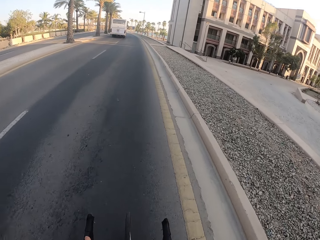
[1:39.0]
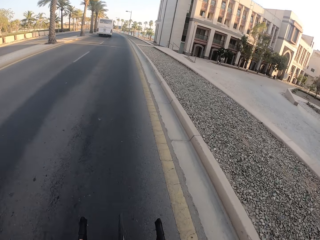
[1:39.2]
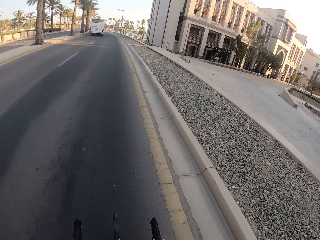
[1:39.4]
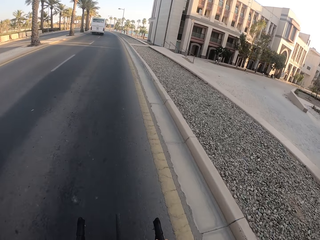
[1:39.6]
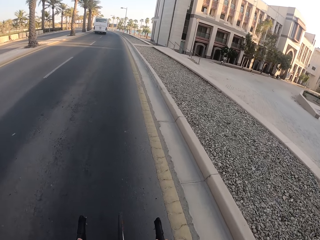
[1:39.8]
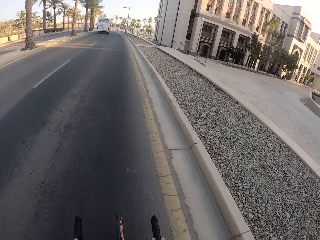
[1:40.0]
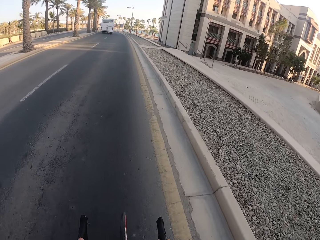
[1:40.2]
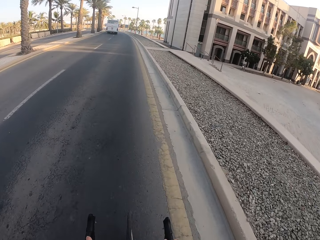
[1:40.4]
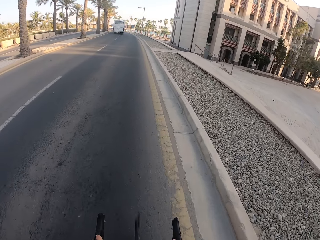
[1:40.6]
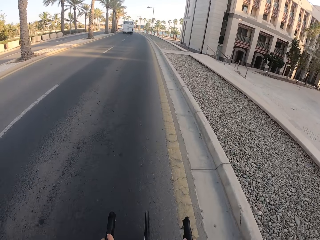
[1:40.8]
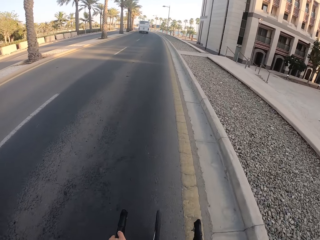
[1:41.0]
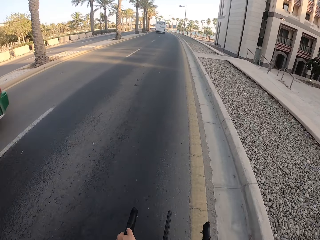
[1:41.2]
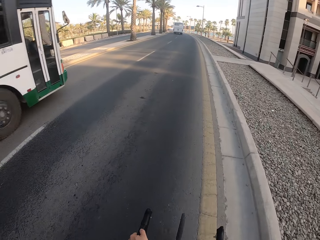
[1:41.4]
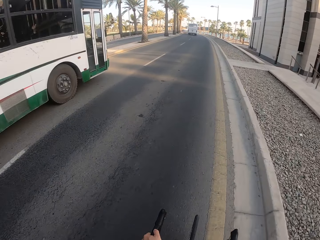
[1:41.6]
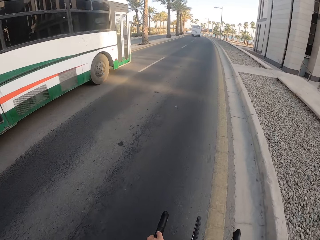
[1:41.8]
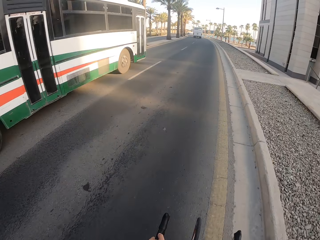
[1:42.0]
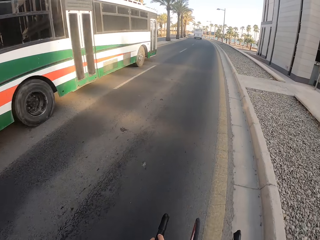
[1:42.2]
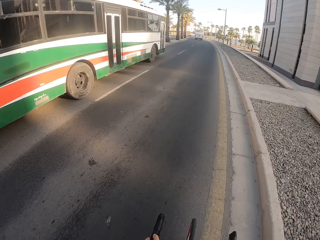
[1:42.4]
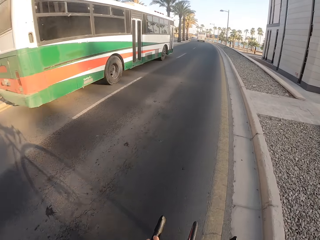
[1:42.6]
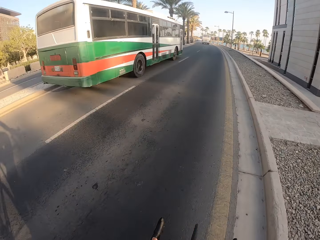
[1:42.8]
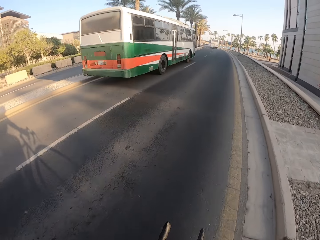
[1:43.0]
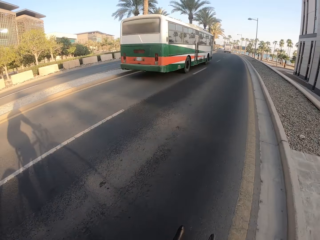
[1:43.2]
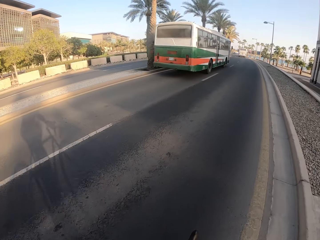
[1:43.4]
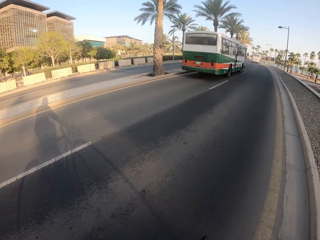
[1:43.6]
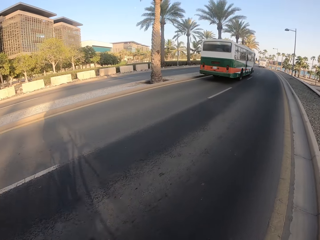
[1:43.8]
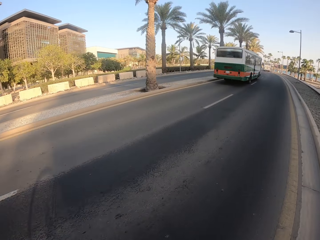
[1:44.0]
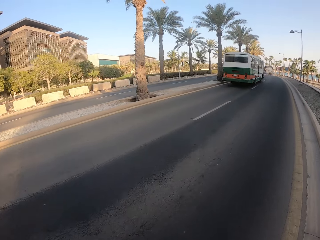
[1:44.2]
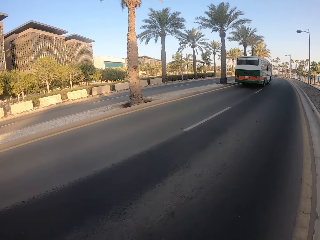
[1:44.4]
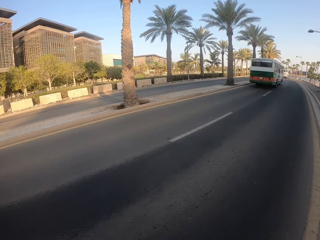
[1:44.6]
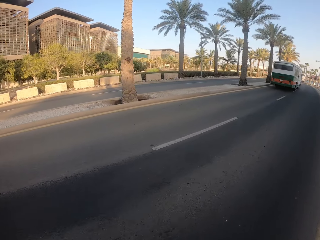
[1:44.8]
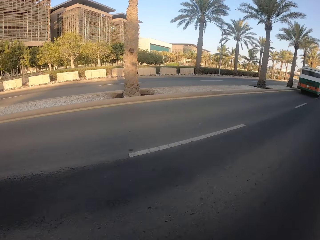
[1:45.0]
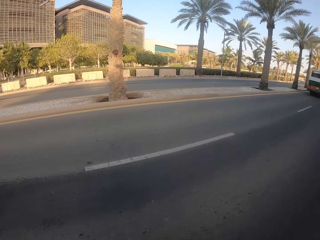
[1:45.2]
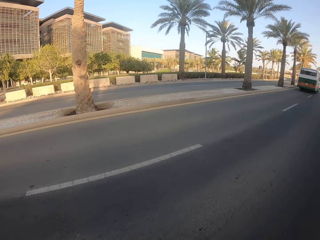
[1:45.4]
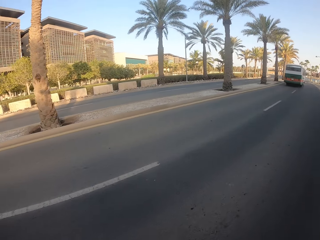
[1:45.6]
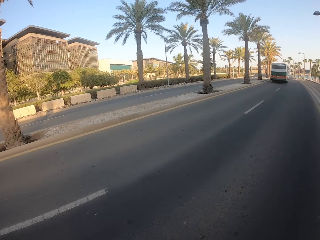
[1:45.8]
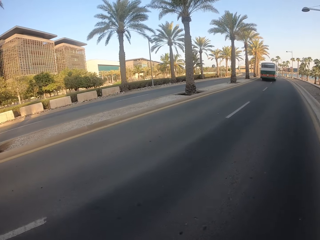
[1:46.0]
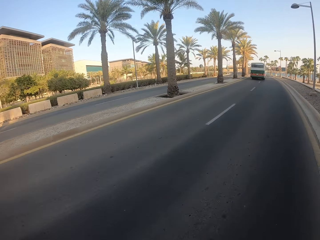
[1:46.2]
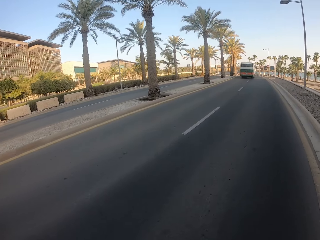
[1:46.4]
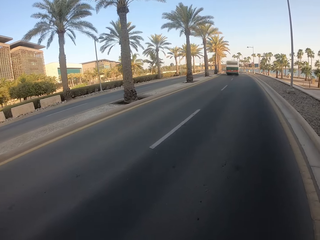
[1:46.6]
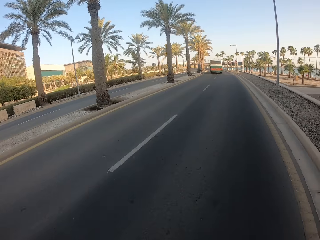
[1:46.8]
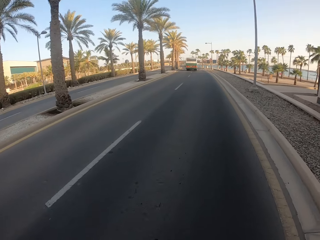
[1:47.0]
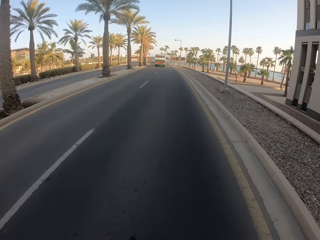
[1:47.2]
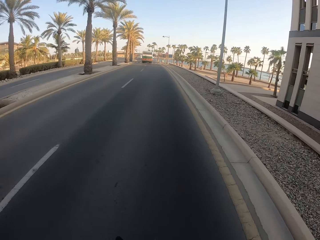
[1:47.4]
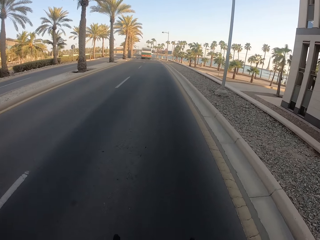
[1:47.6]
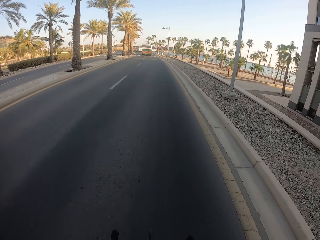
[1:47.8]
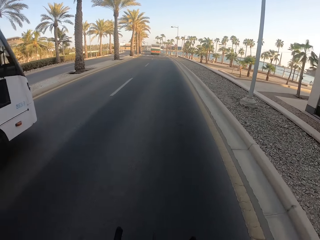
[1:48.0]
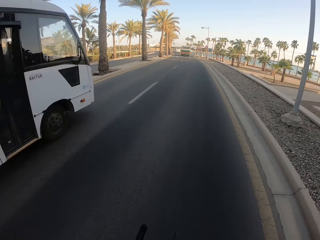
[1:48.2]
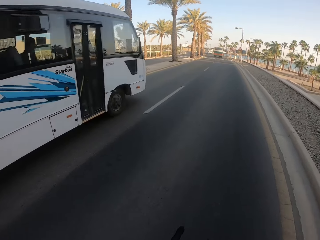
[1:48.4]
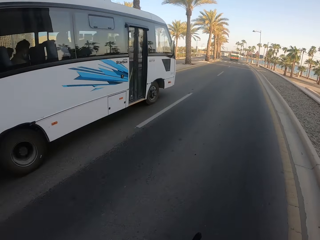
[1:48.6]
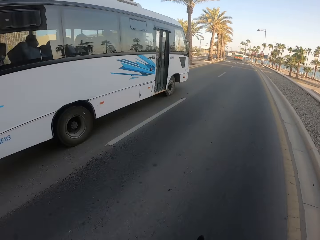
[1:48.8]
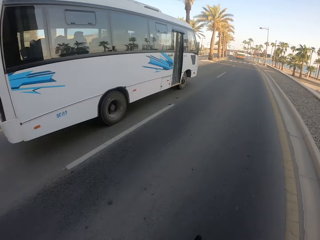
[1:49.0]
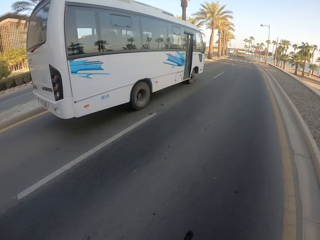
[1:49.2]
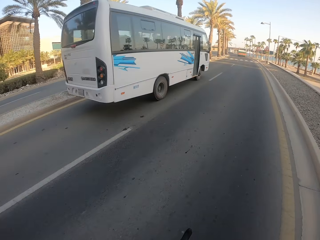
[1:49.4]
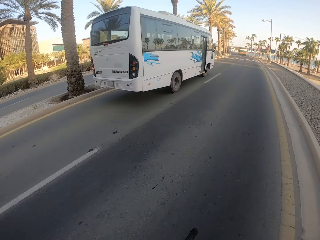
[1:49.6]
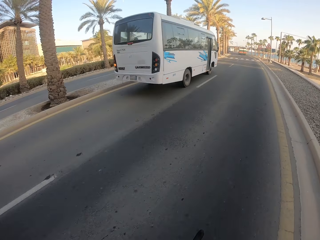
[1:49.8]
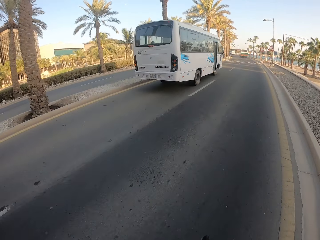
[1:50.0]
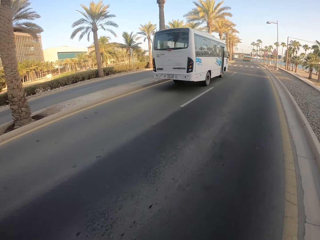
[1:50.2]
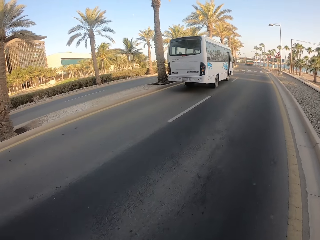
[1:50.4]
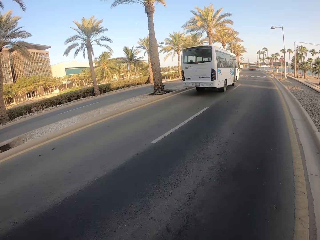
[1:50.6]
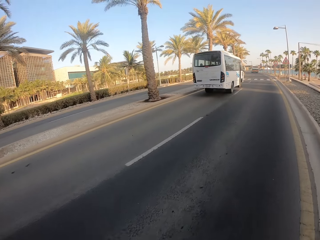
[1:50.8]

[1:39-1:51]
The camera wearer turns his head.

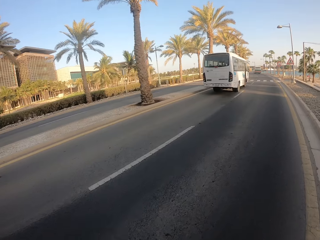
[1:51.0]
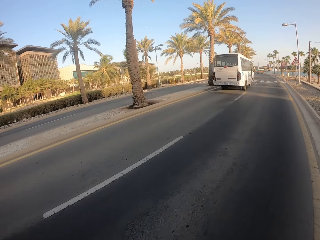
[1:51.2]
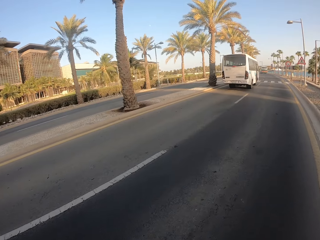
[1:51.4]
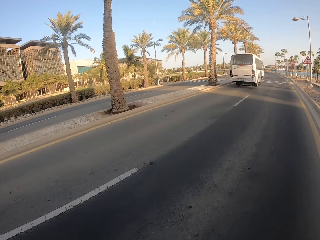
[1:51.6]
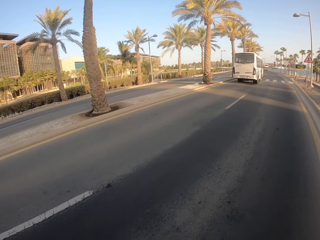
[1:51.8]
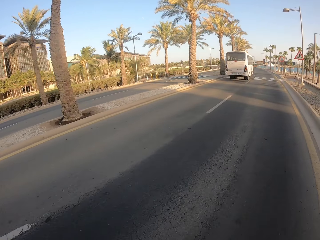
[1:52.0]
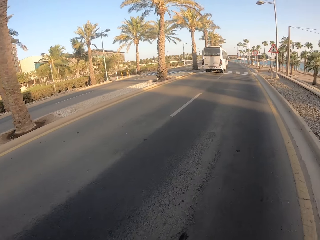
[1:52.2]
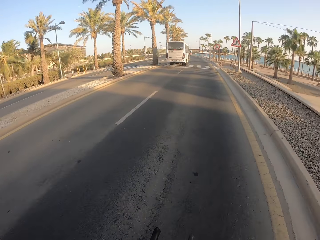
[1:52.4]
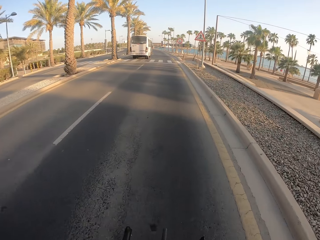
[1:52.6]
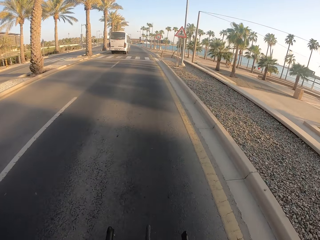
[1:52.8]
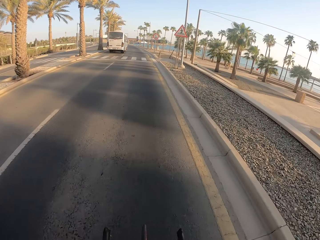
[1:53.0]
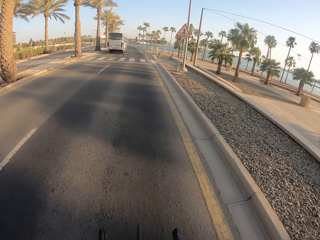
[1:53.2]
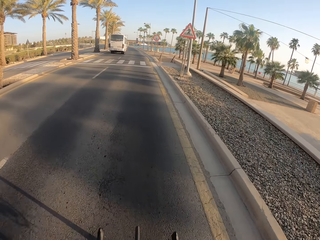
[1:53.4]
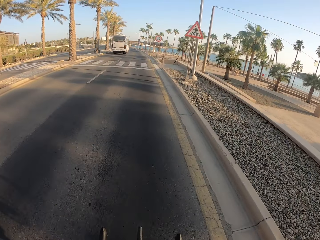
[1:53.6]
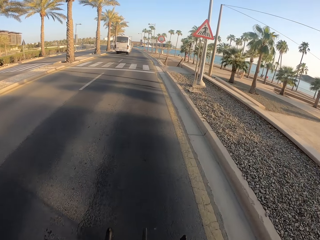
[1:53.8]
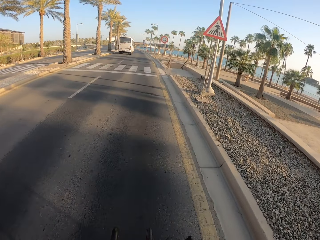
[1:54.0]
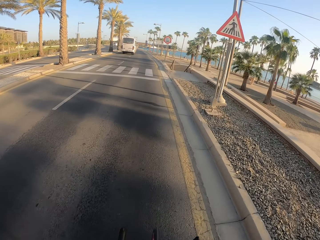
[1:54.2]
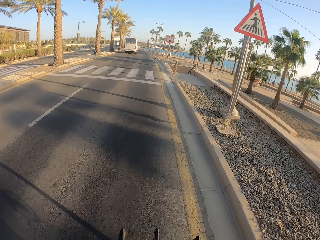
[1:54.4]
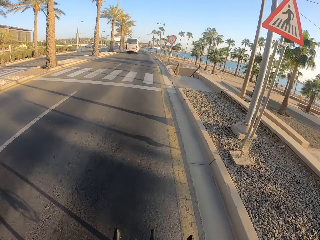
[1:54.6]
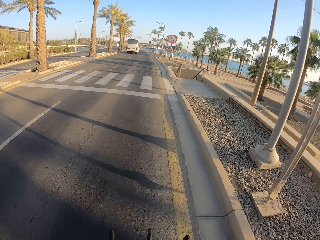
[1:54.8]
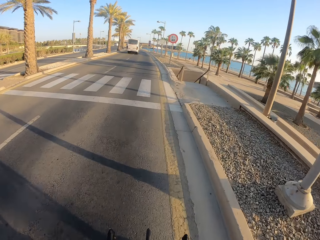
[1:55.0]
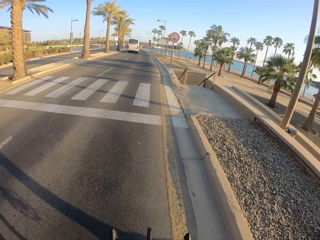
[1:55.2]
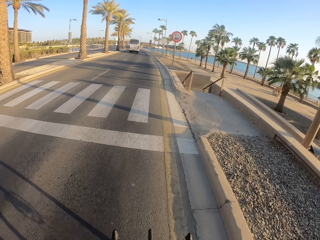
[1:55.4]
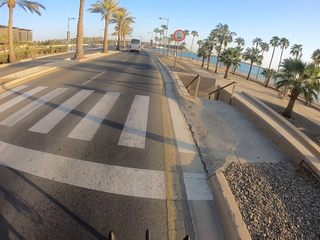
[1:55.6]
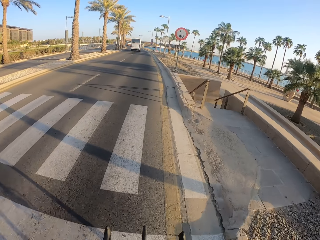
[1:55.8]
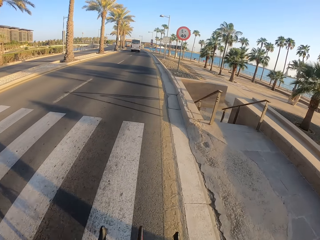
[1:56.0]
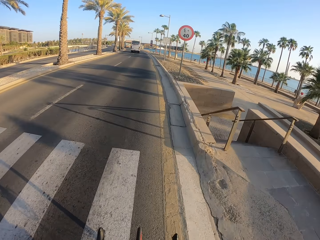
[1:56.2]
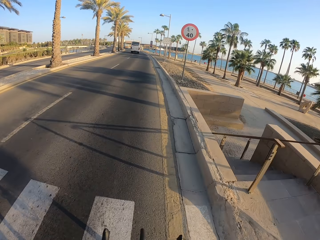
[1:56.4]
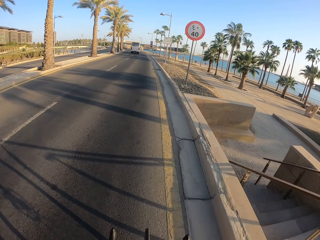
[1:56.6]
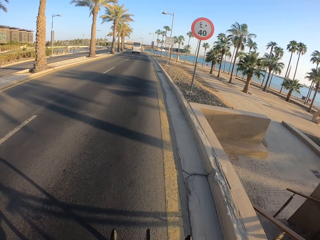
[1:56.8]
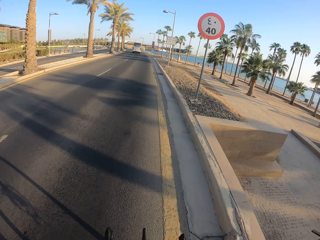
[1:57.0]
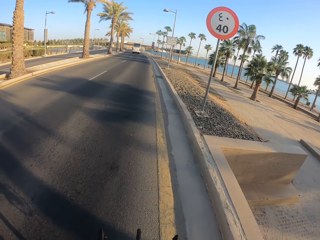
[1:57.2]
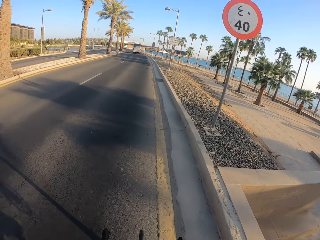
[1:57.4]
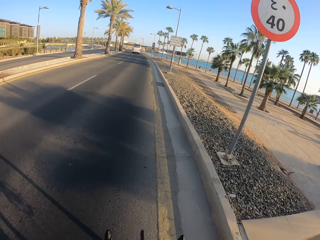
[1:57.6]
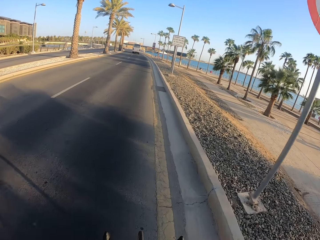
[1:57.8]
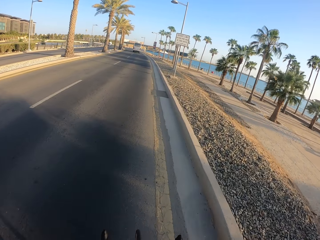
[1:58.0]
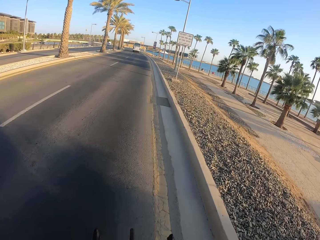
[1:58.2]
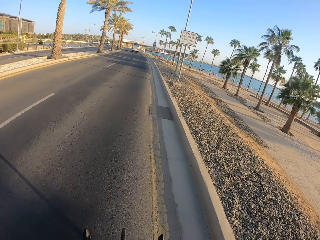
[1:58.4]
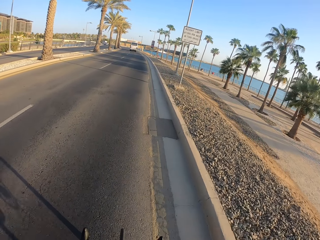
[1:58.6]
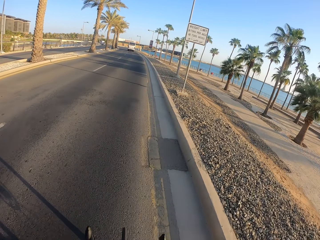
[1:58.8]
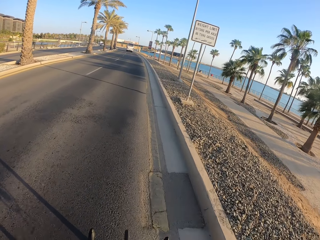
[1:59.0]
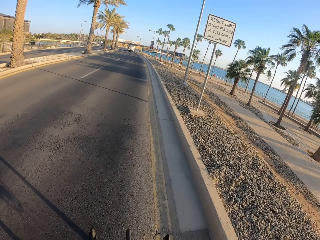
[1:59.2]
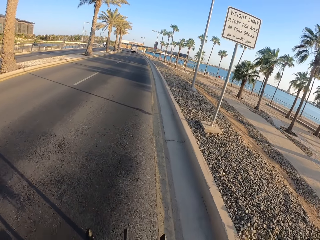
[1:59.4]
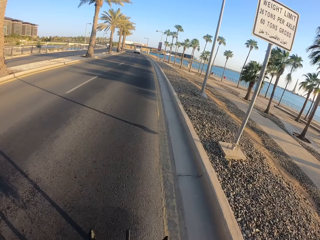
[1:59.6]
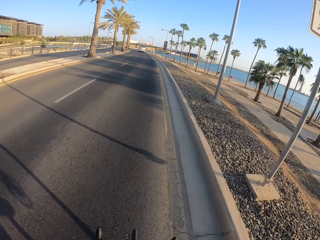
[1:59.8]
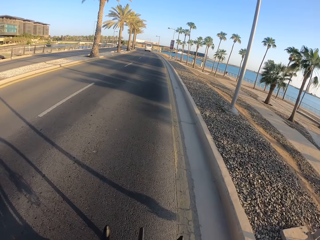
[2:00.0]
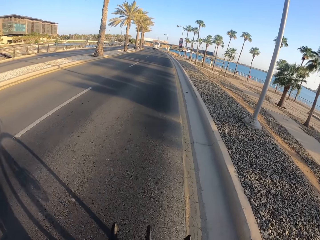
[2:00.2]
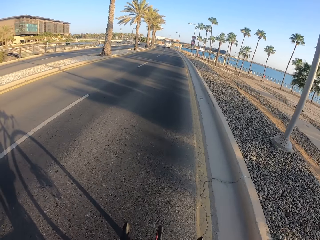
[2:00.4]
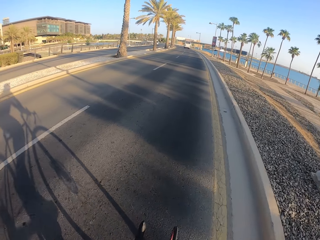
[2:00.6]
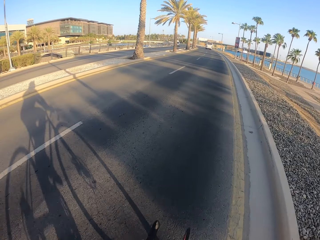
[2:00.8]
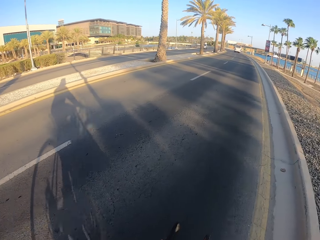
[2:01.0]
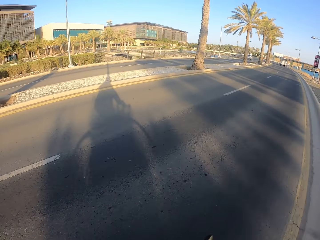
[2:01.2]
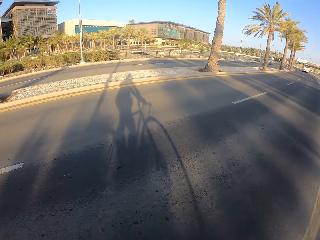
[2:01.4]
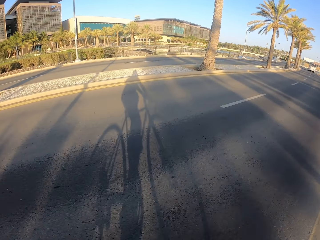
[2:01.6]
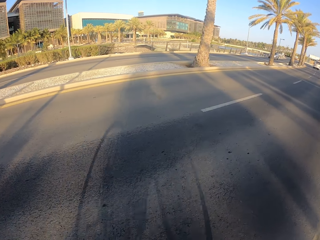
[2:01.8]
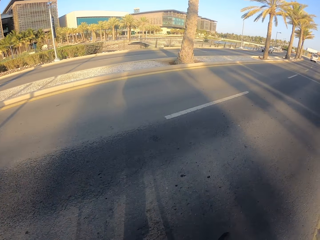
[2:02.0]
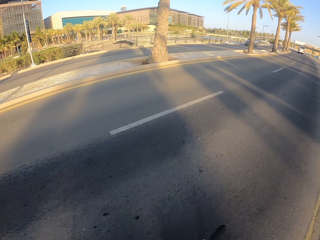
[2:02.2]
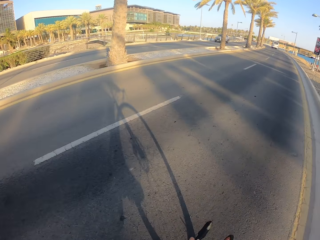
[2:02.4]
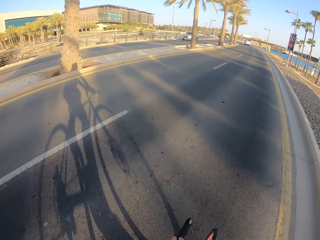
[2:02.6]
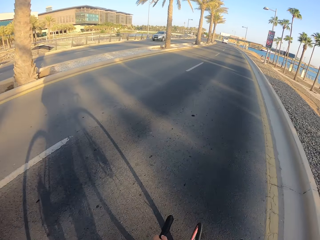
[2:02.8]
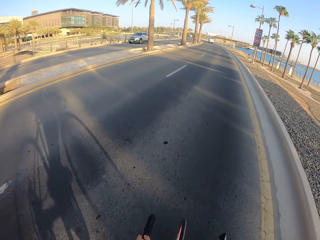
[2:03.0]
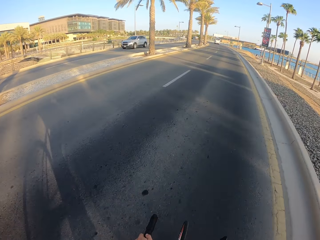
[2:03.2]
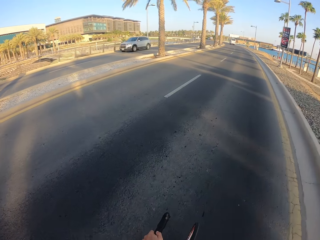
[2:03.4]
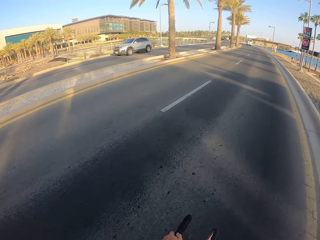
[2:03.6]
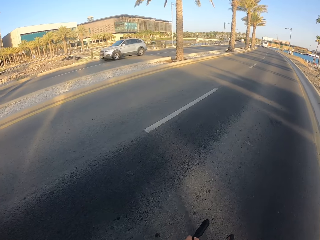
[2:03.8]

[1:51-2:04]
The camera wearer turns his head.
